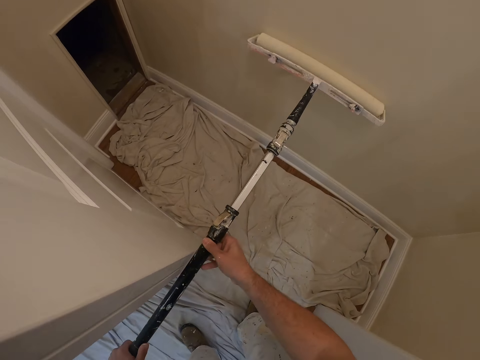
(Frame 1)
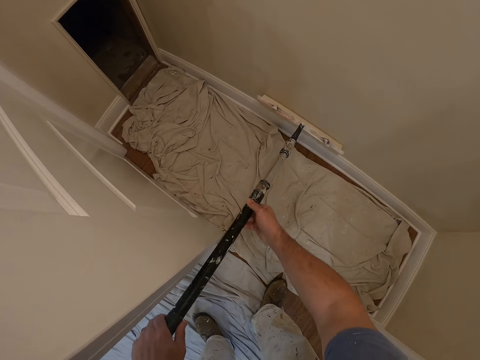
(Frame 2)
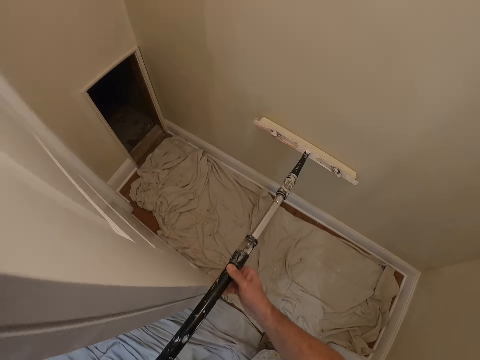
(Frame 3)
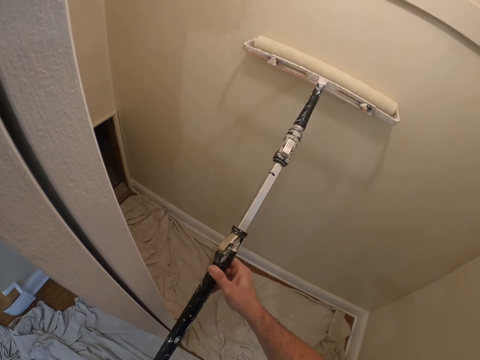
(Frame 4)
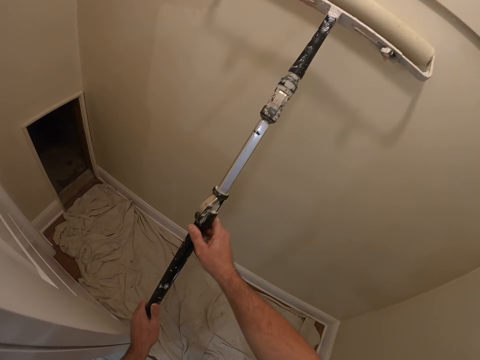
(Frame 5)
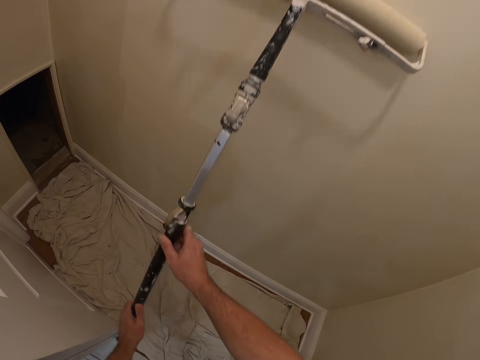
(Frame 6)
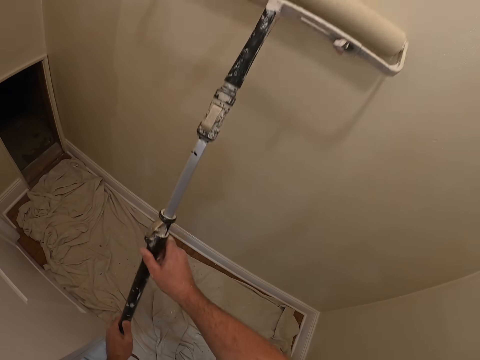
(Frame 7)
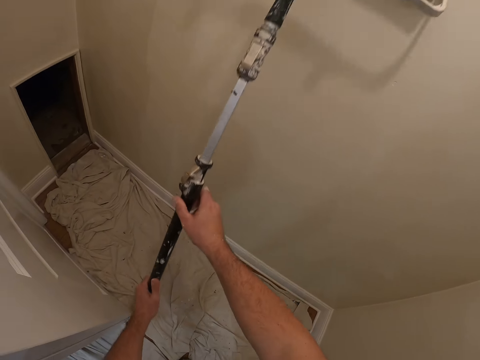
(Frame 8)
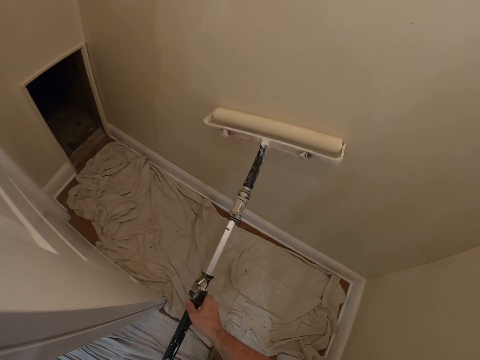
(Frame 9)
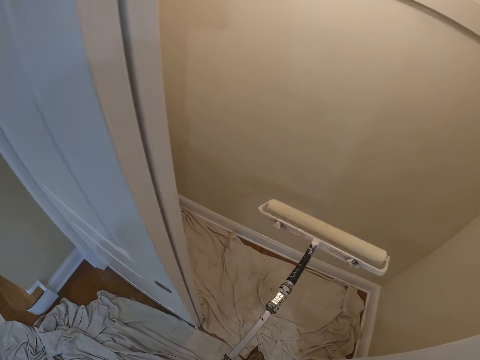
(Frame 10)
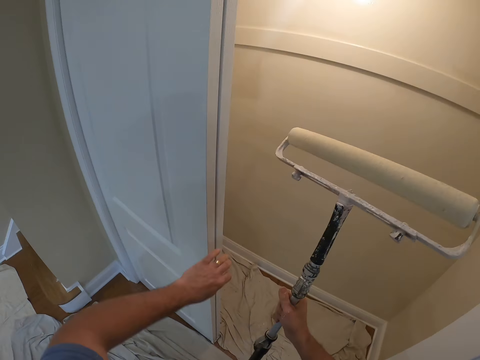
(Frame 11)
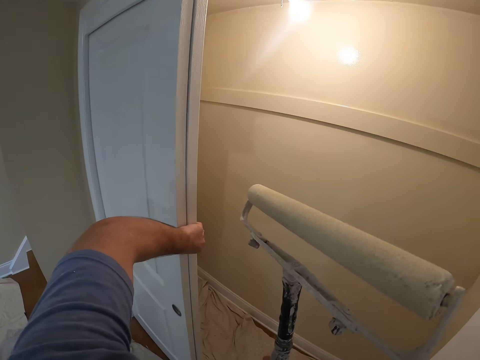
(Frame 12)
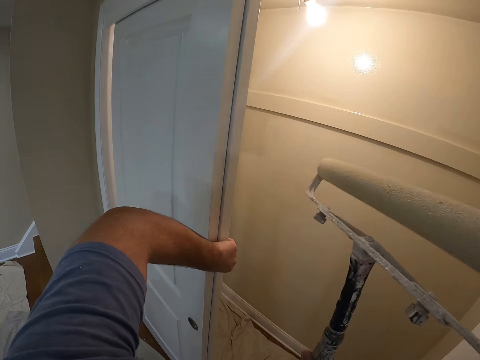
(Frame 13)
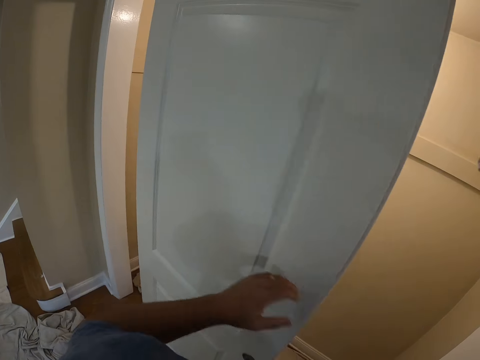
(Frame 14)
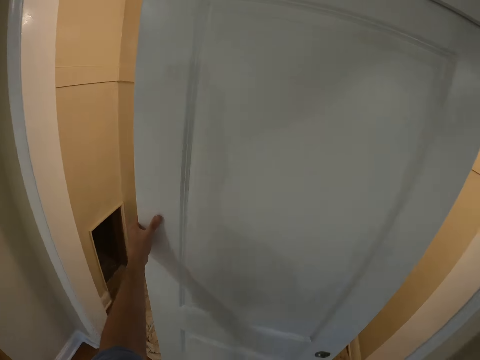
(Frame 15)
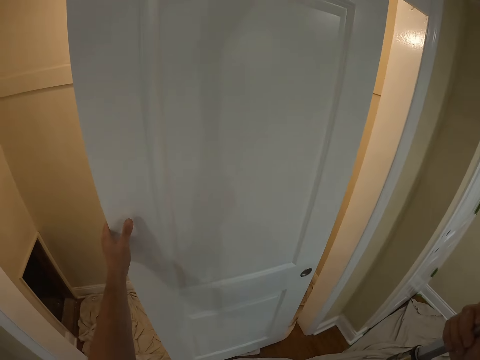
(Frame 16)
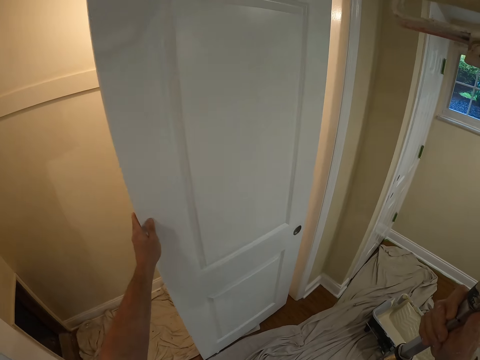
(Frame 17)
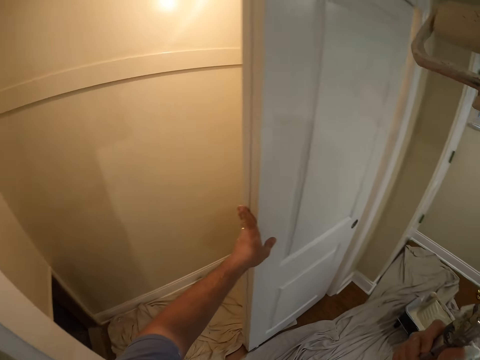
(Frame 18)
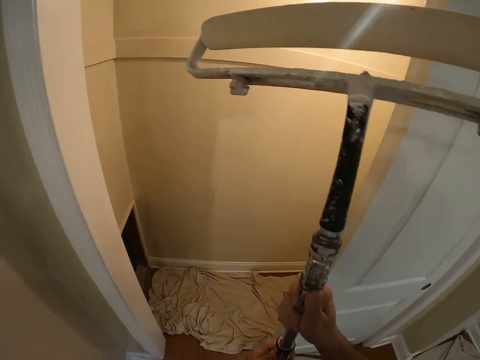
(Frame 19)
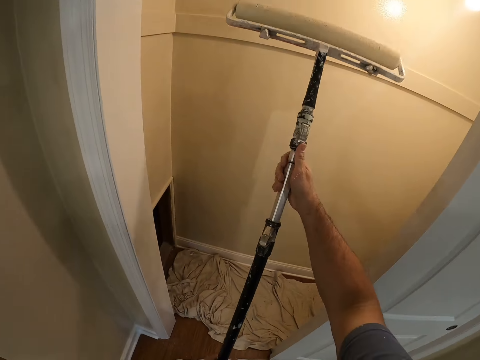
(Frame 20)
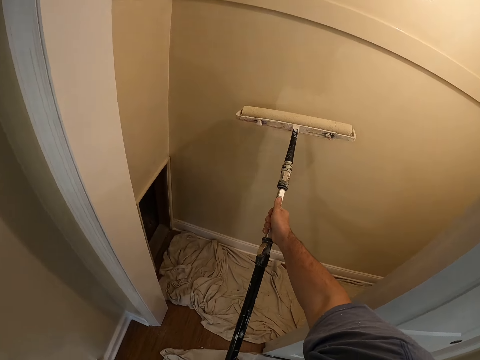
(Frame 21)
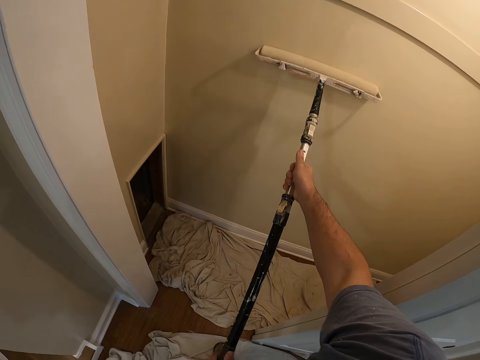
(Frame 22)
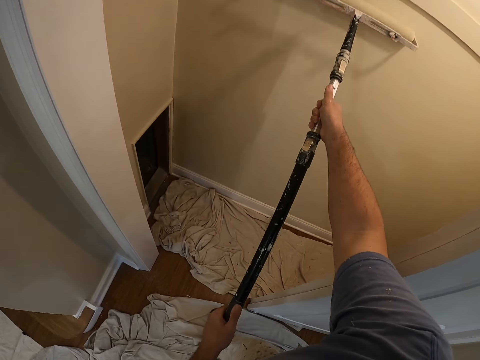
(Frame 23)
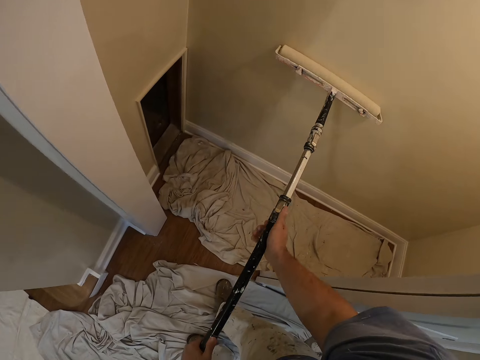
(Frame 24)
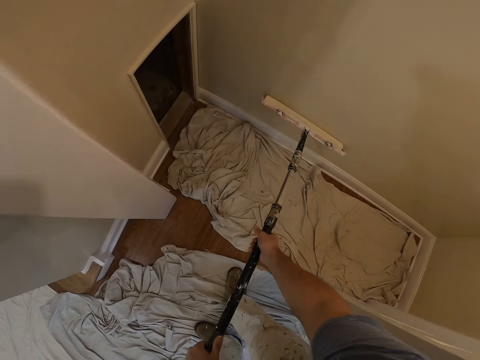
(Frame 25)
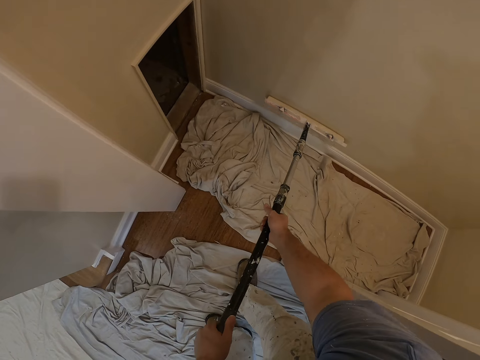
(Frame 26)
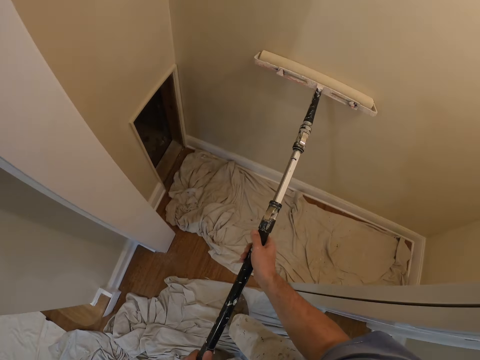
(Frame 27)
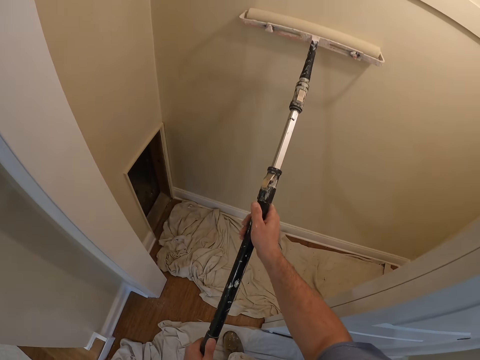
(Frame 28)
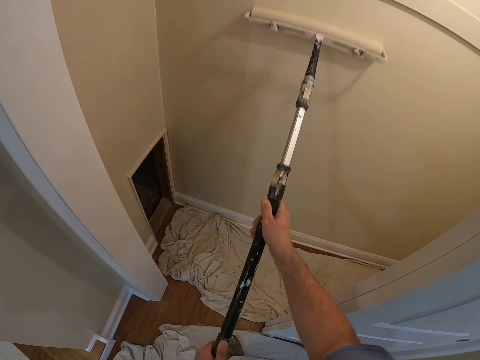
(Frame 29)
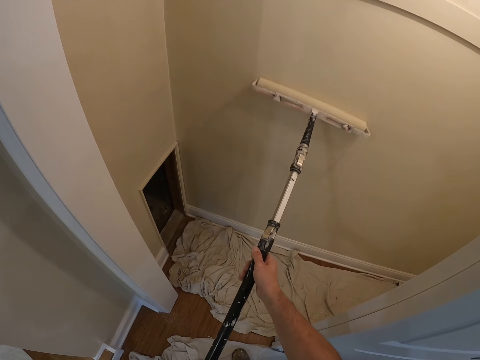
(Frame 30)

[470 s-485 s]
The camera wearer moves backwards and lifts the paint roller brush. He moves a sliding door to the right with his left hand. He walks towards the wall. He paints the wall with the long paint roller.

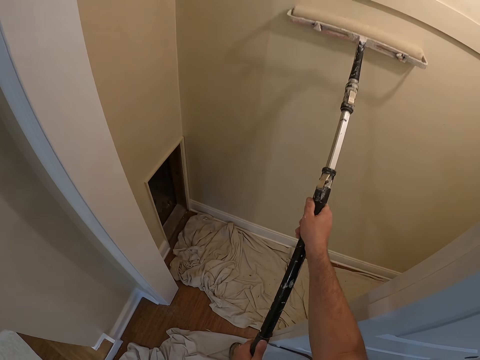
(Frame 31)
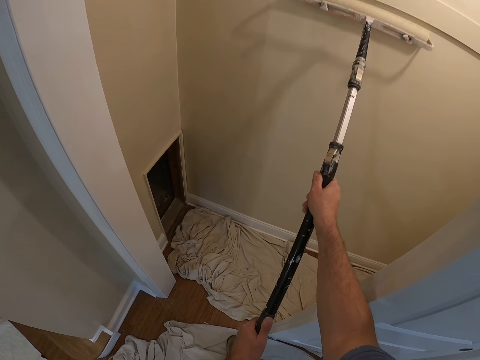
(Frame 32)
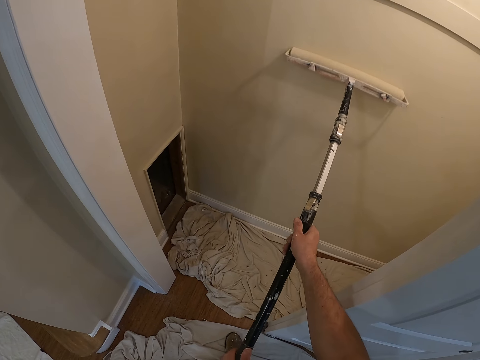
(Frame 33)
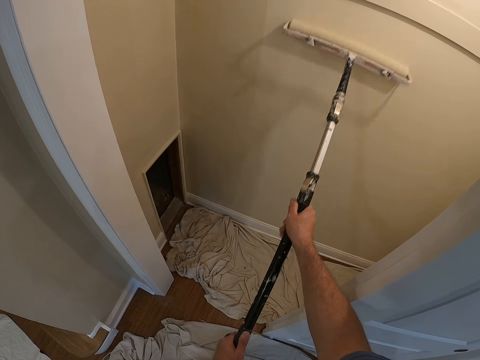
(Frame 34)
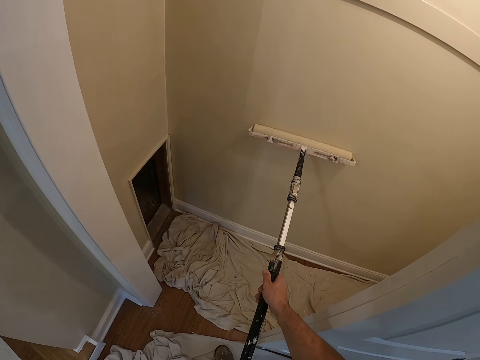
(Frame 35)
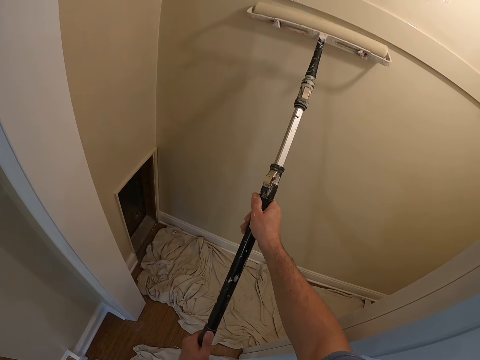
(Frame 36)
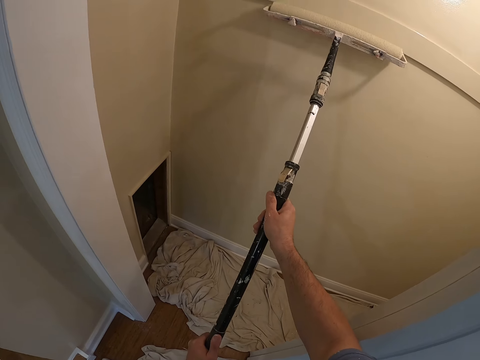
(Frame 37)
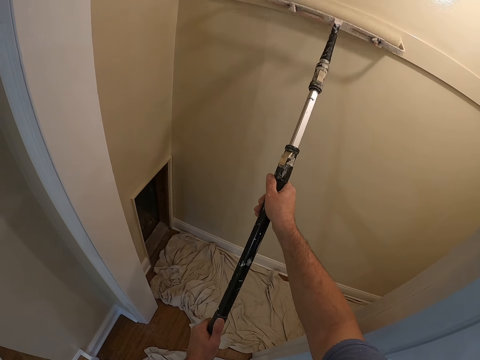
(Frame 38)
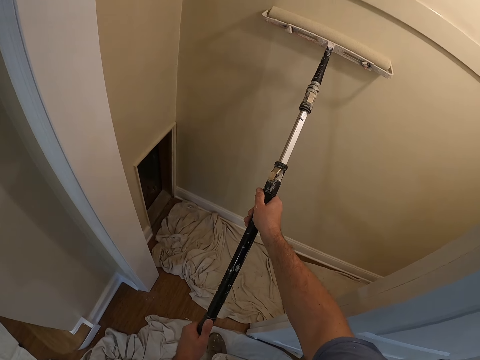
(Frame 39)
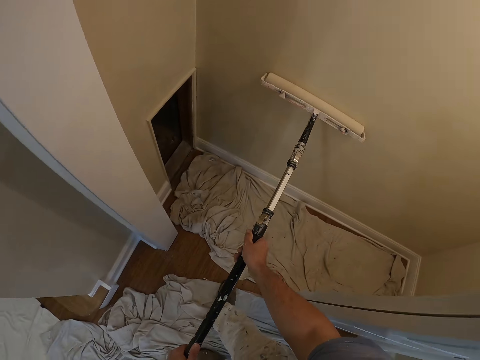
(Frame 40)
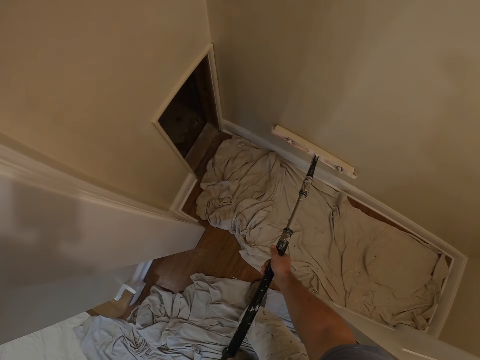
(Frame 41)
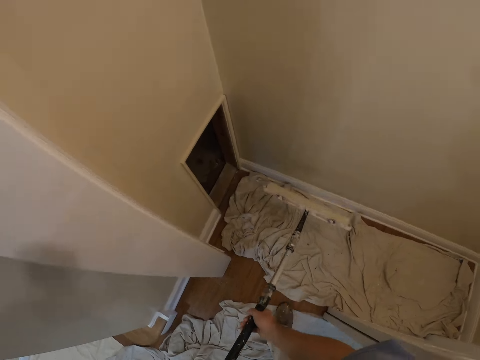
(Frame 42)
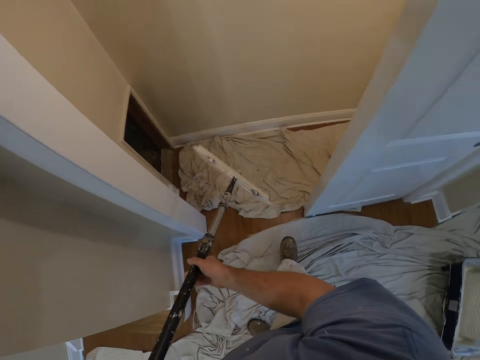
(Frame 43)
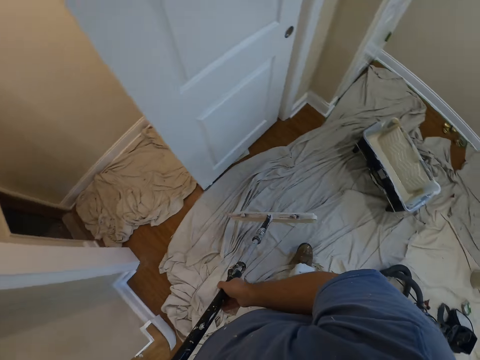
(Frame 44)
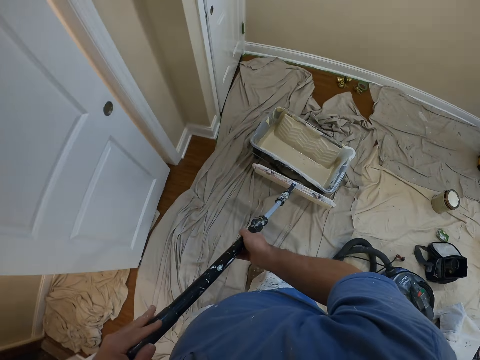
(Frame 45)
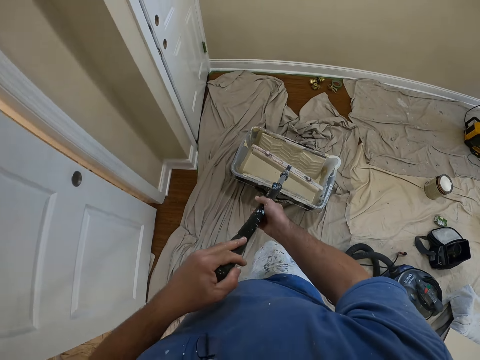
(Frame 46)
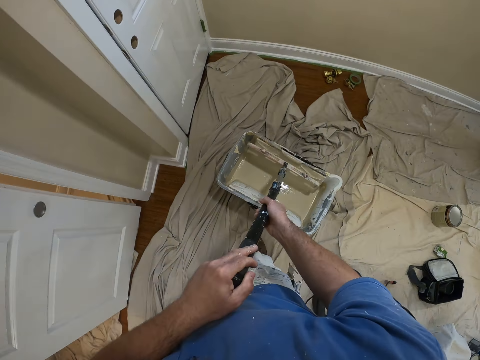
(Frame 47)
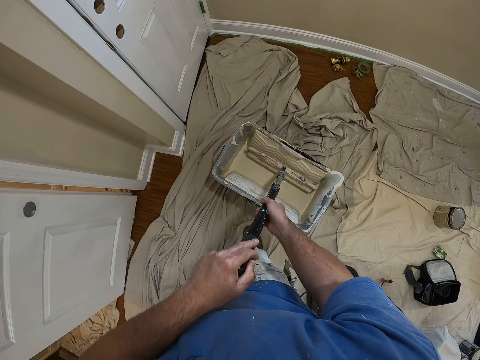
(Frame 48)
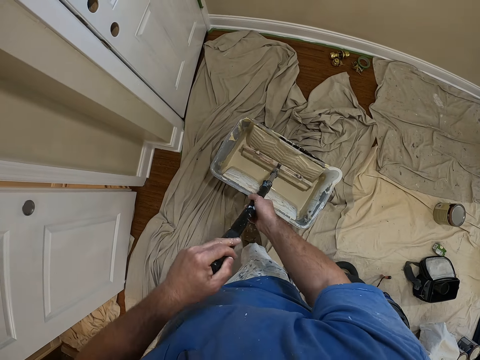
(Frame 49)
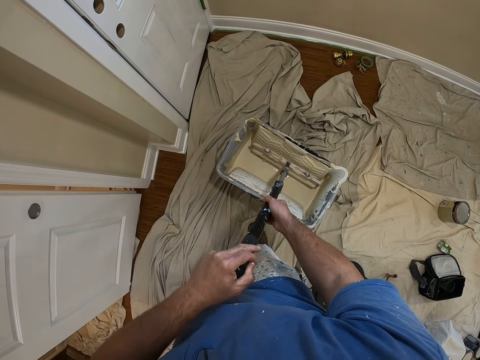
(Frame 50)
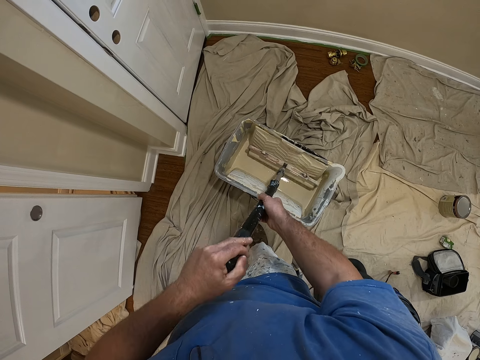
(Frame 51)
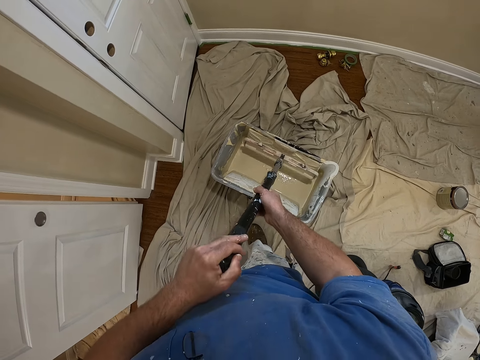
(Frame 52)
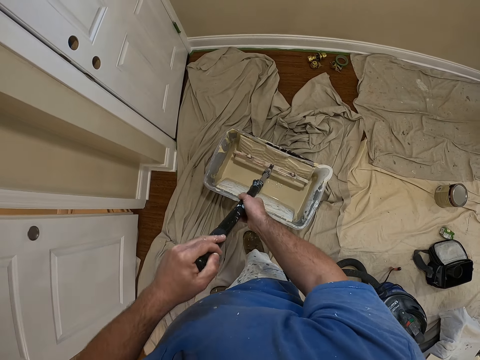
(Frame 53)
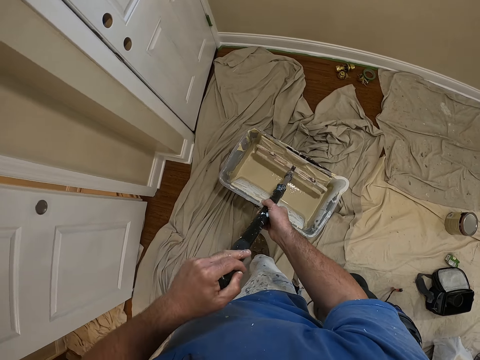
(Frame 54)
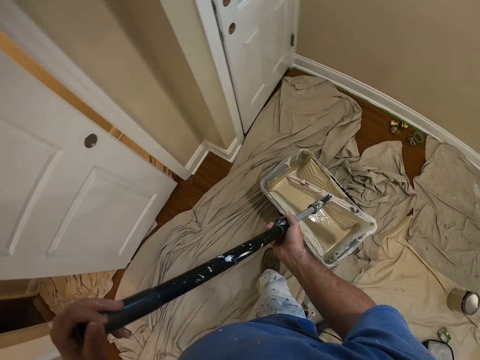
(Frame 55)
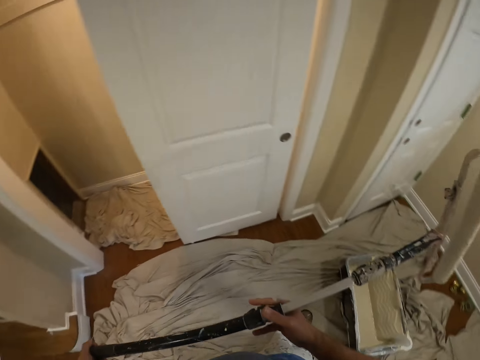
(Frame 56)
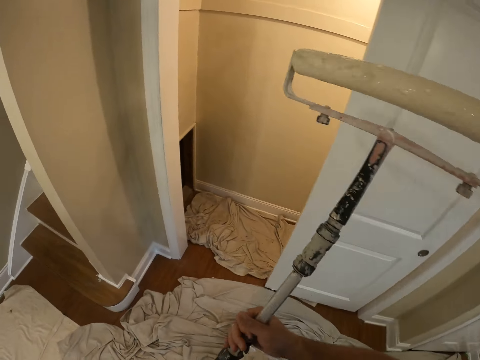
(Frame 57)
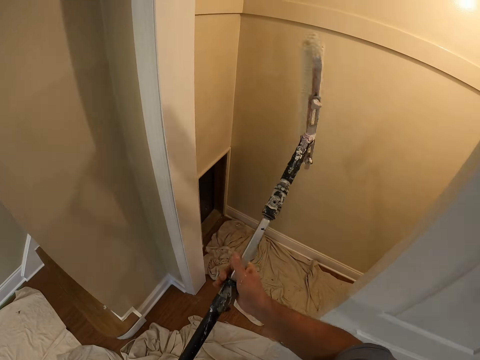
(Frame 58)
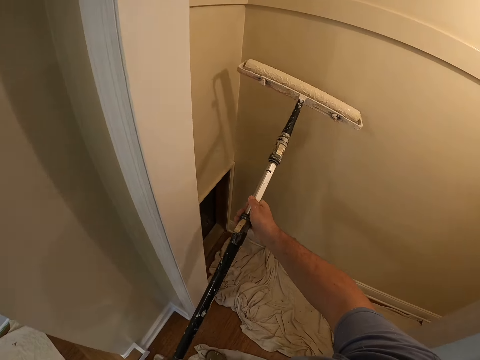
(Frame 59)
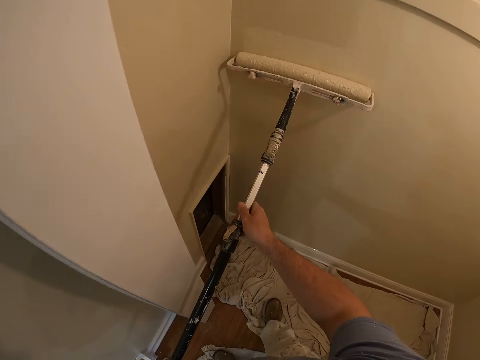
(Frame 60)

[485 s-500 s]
The camera wearer moves backwards, turns the paint roller brush, and walks towards the paint bucket. They take some paint from the paint bucket with the paint roller or paint roller brush. They lift the paint roller brush, walk towards the wall, turn the paint roller brush, and paint the wall.
